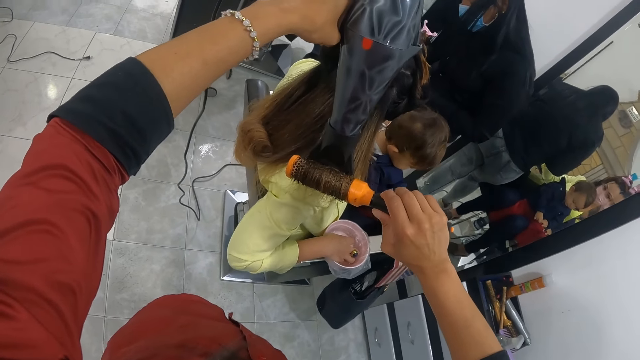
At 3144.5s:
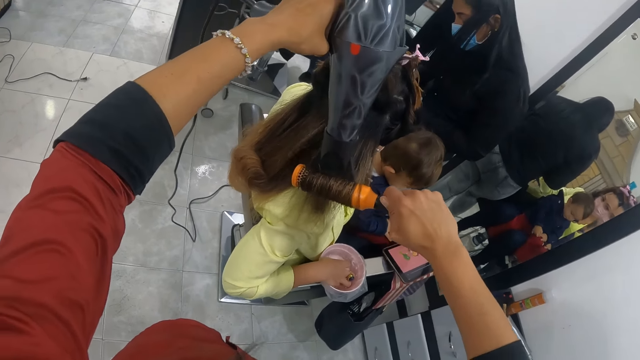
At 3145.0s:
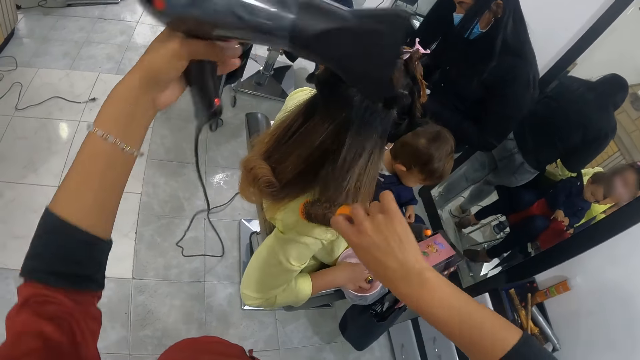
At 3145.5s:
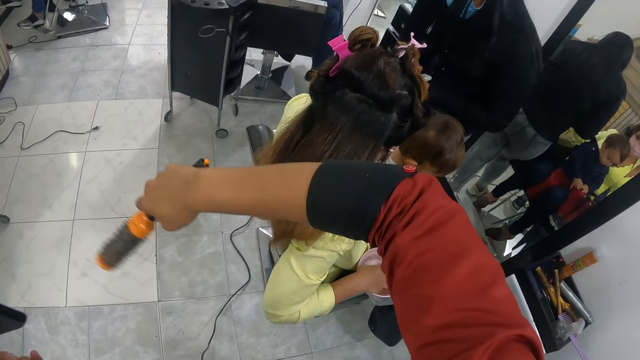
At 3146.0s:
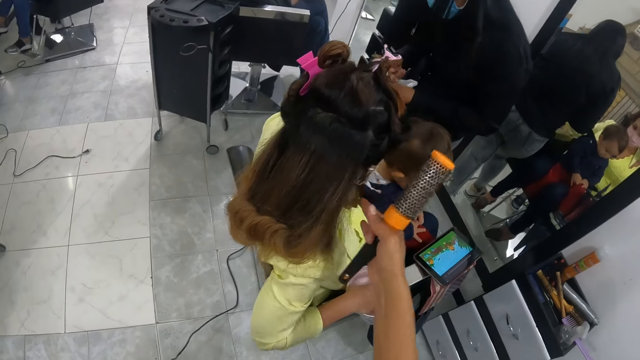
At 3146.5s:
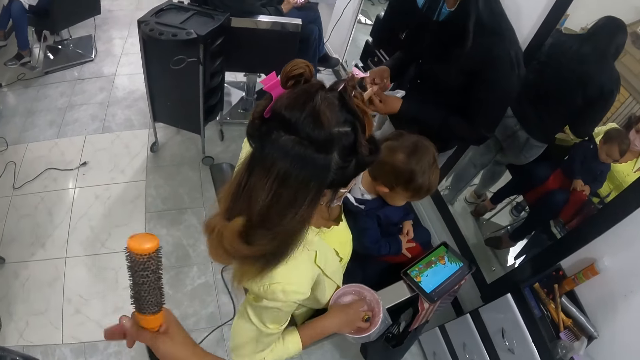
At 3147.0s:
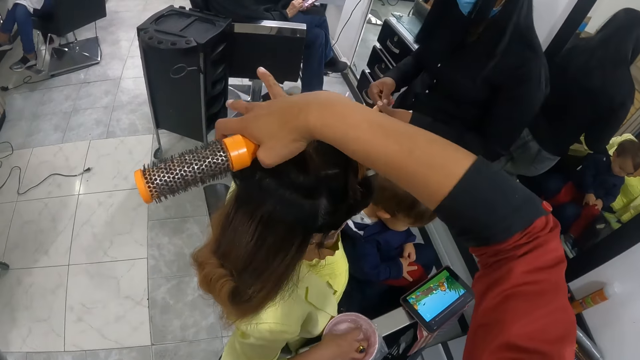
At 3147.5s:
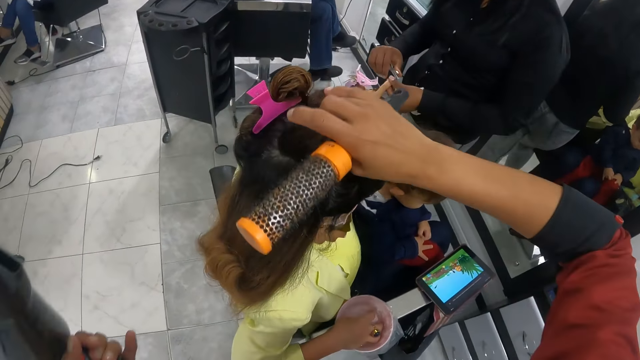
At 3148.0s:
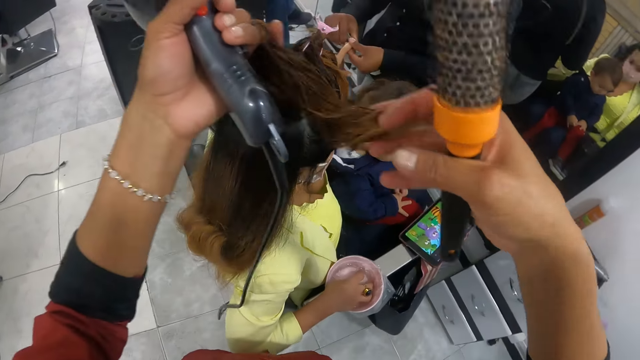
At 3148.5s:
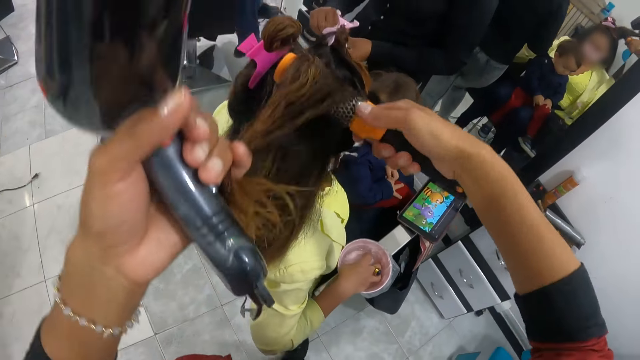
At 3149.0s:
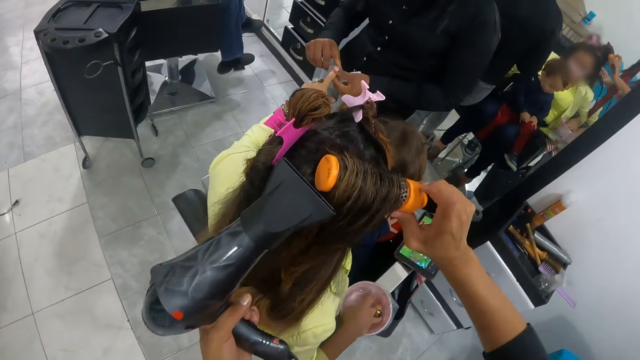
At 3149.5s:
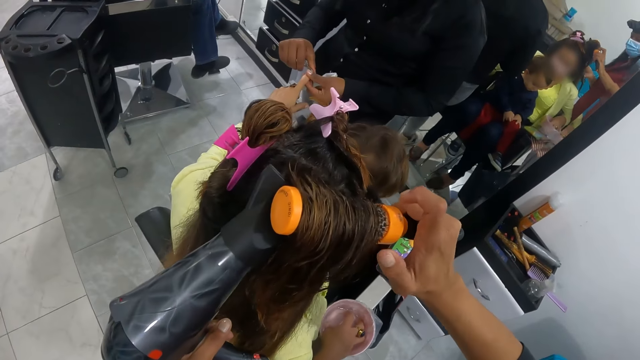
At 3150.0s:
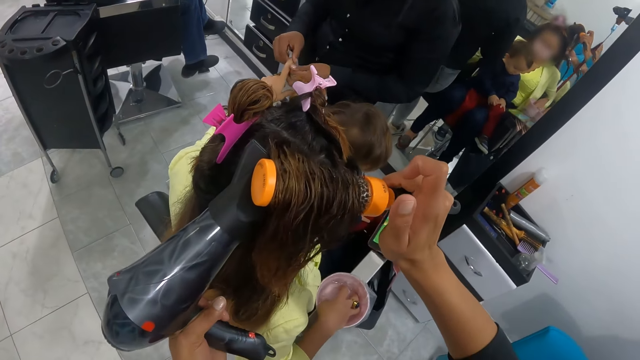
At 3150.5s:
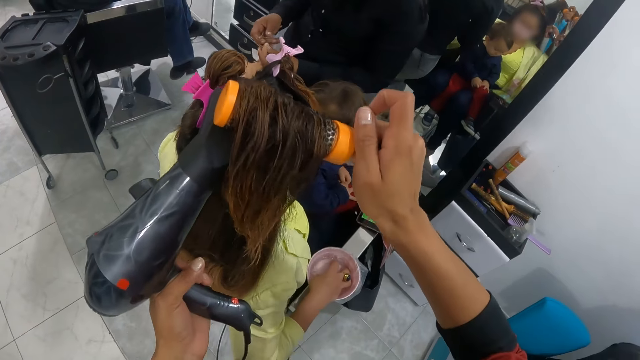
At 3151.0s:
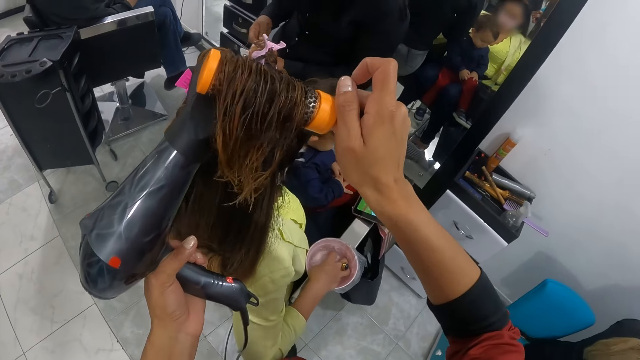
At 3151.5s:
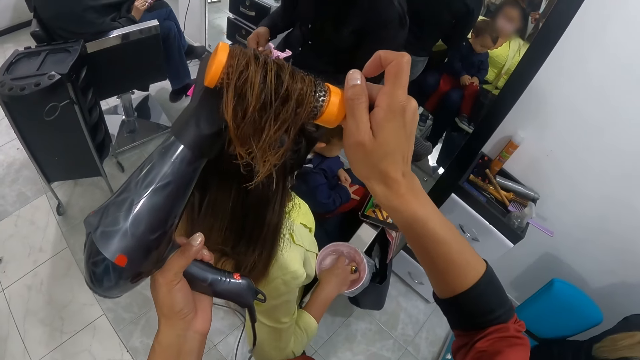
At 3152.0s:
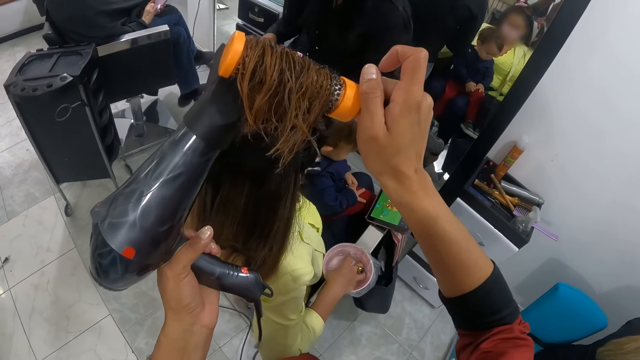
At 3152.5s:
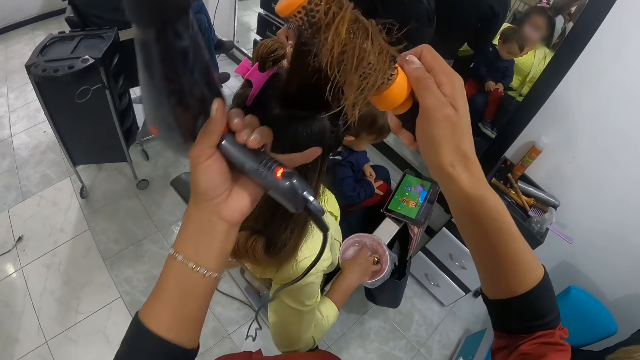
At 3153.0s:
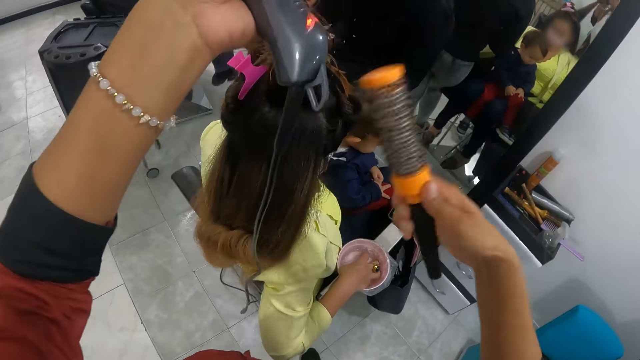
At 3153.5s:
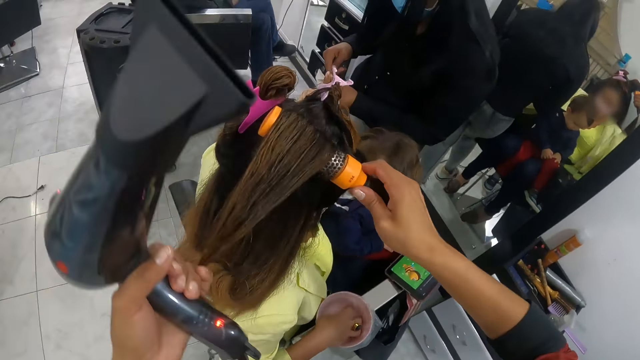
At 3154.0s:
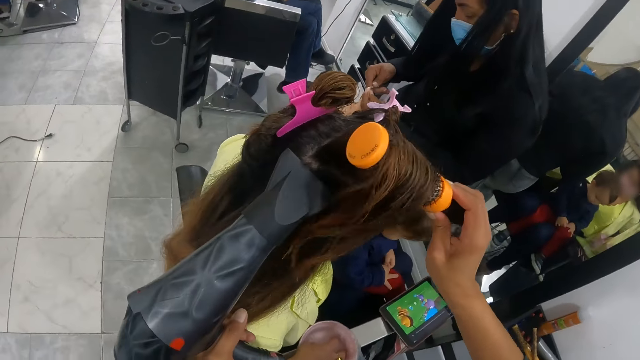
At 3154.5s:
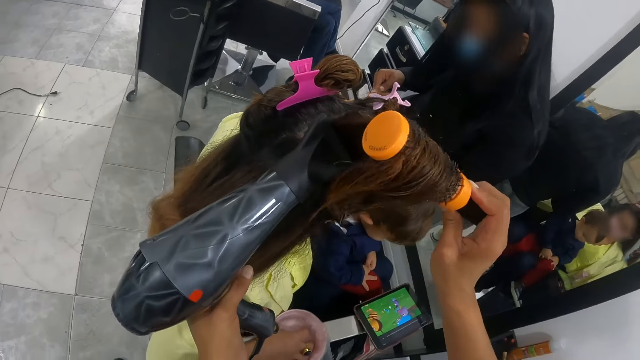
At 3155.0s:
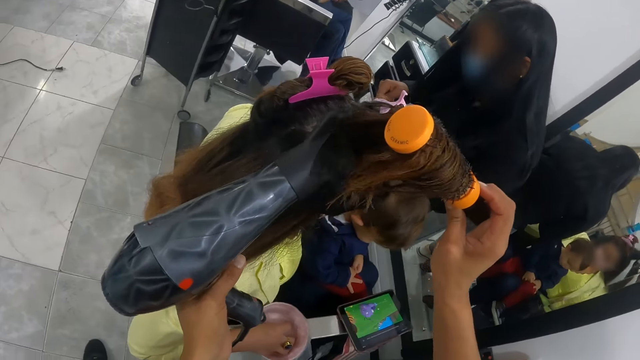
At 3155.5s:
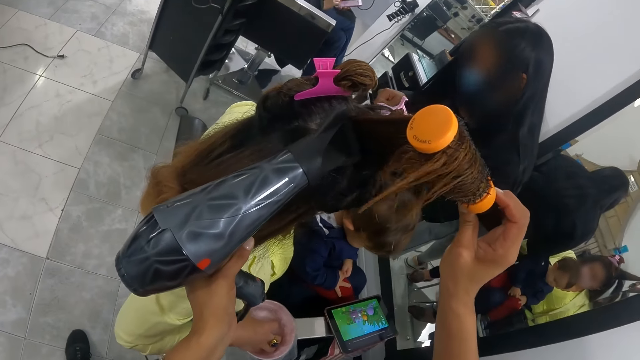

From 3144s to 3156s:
A person makes a woman's nails. The camera wearer touches the woman's hair with her right hand. She carries a section of the woman's hair with her right hand. She carries the woman's hair with her left pinky finger. She puts the hair on the blow brush with her left hand. She dries the woman's hair with the blow dryer in her left hand. She straightens the woman's hair. She holds the woman's hair with her left pinky finger. She puts the hair on the blow brush with her left hand. She dries the woman's hair with the blow dryer in her left hand.

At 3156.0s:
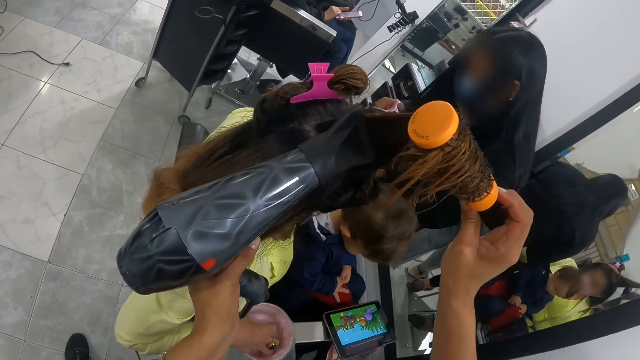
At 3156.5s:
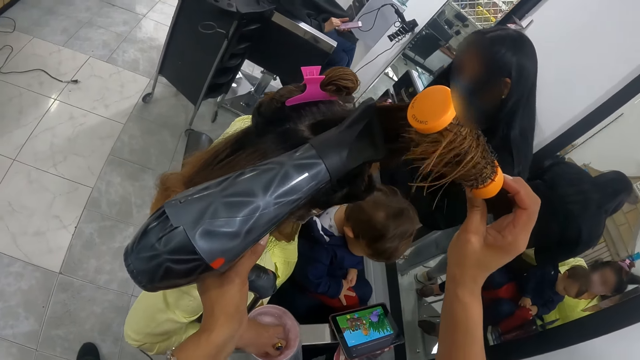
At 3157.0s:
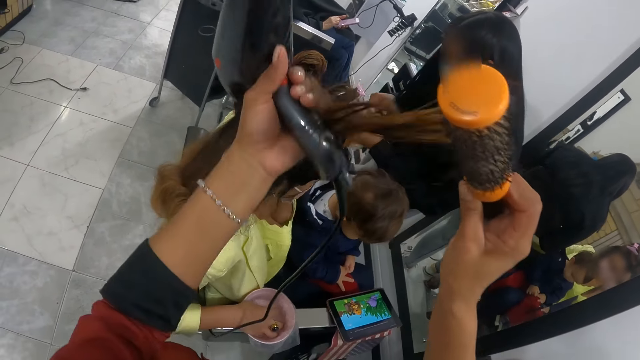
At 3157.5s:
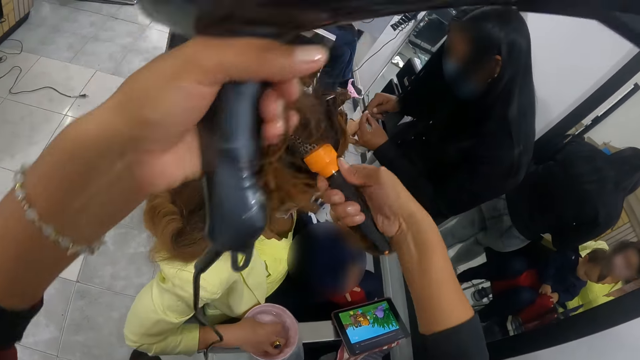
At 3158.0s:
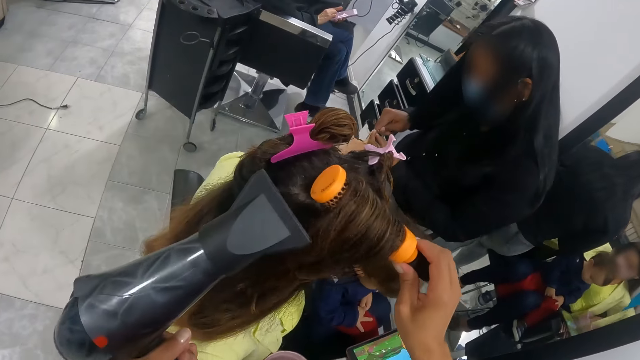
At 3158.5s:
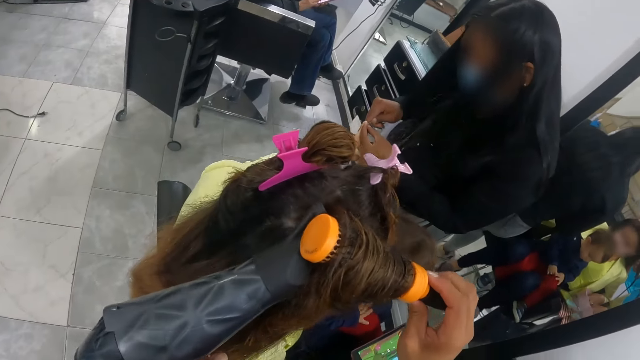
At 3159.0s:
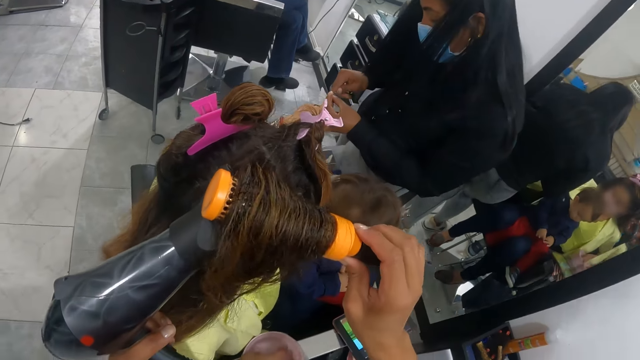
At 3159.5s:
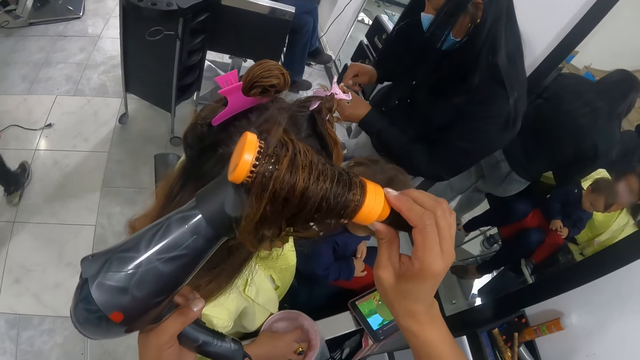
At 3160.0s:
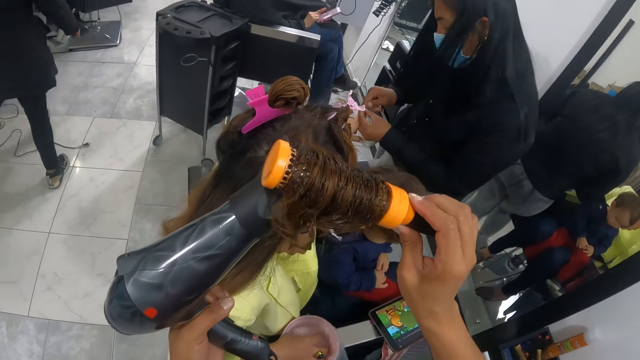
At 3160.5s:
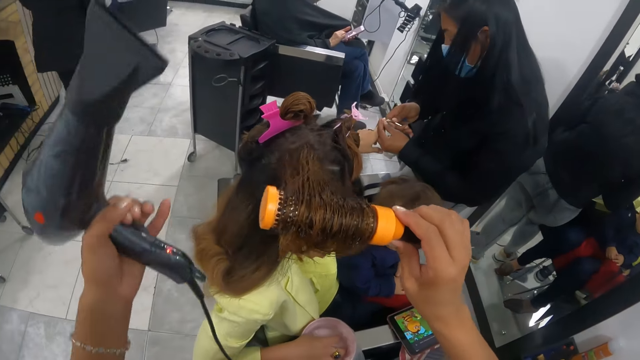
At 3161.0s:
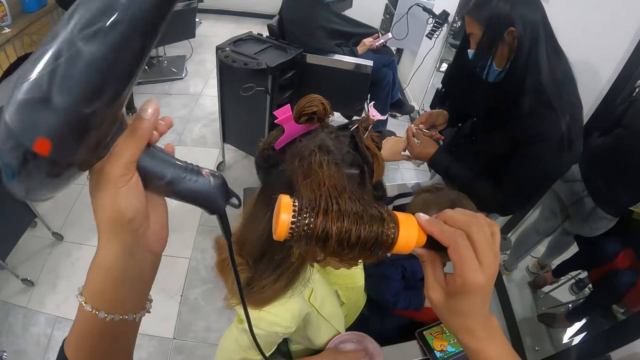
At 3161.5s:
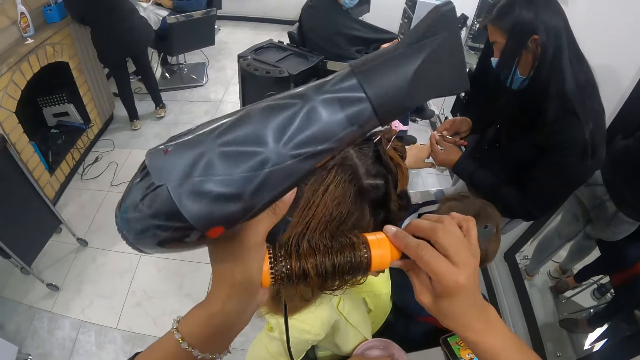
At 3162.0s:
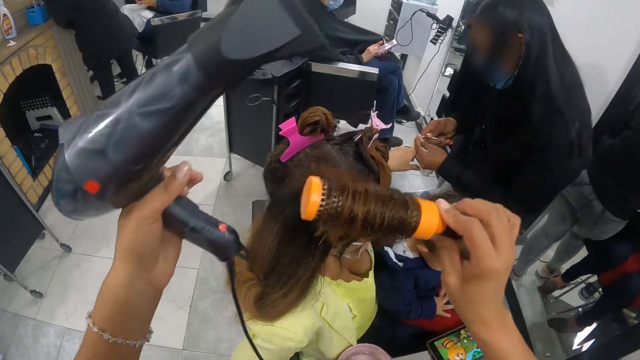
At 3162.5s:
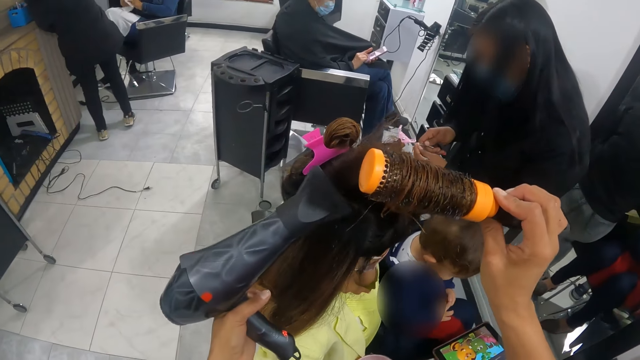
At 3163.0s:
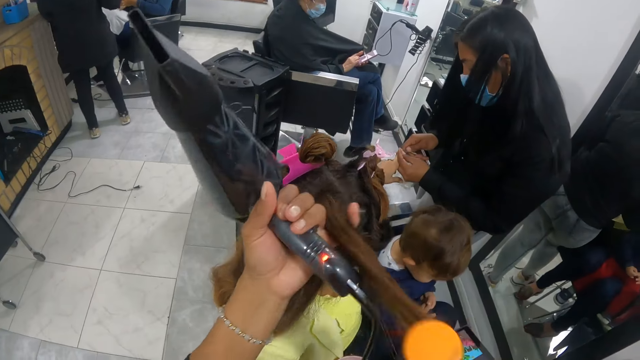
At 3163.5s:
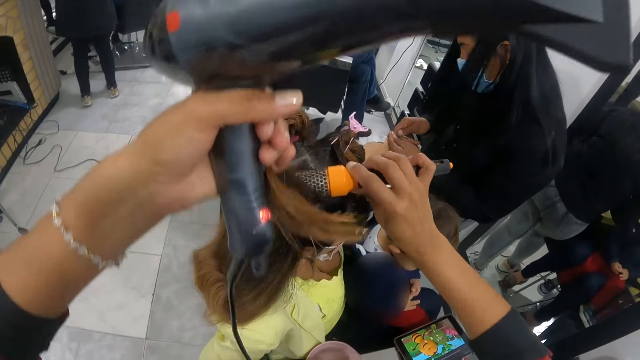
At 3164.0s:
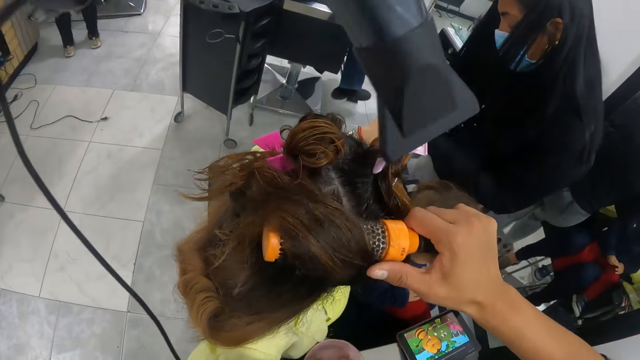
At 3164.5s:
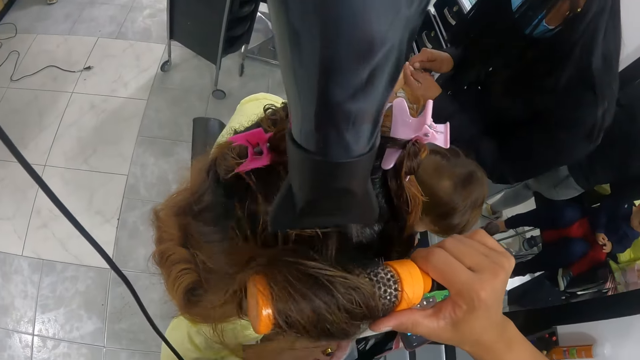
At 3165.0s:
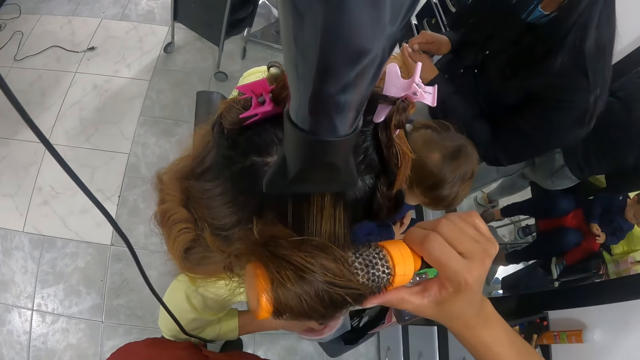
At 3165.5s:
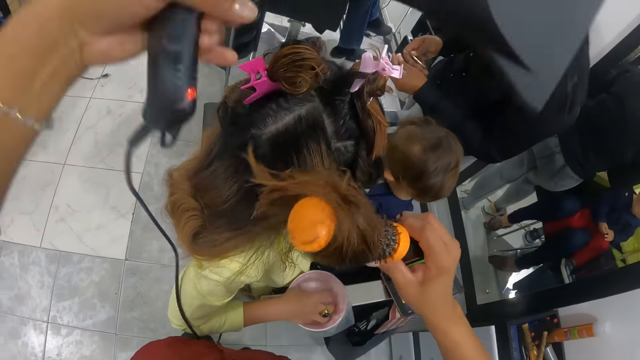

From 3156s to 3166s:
The camera wearer holds a woman's hair with her left pinky finger. She puts the hair on the blow brush with her left hand. She dries the woman's hair with the blow dryer in her left hand. A person makes the woman's nails. The camera wearer dries the woman's hair with the blow dryer in her left hand again. She holds the woman's hair with her left pinky finger. Another person scrolls the phone. The camera wearer puts the hair on the blow brush with her left hand. She straightens the woman's hair. She dries the woman's hair with the blow dryer in her left hand.
